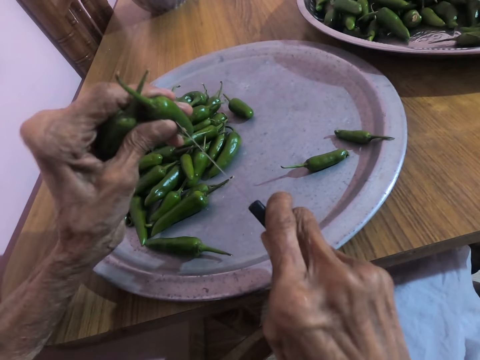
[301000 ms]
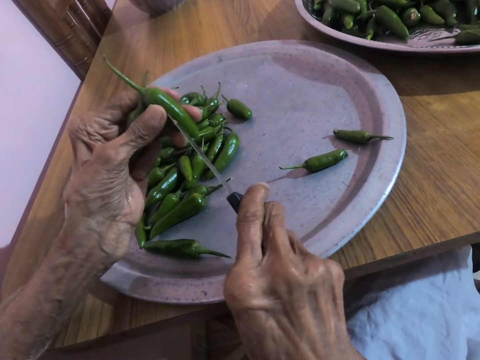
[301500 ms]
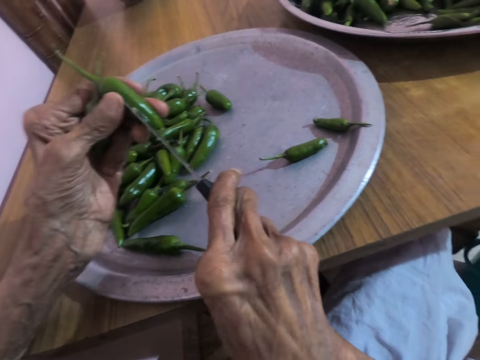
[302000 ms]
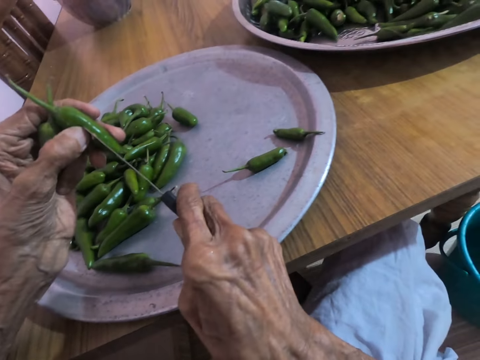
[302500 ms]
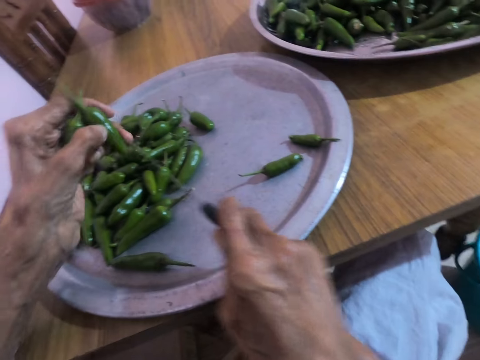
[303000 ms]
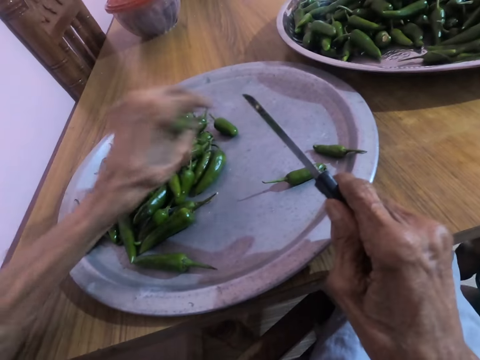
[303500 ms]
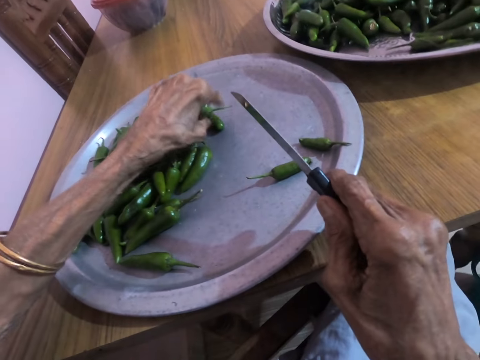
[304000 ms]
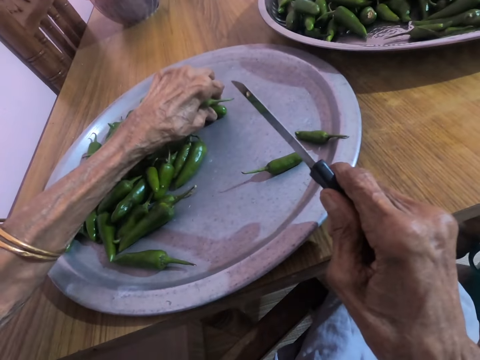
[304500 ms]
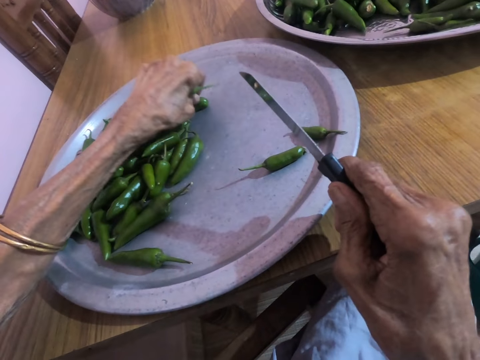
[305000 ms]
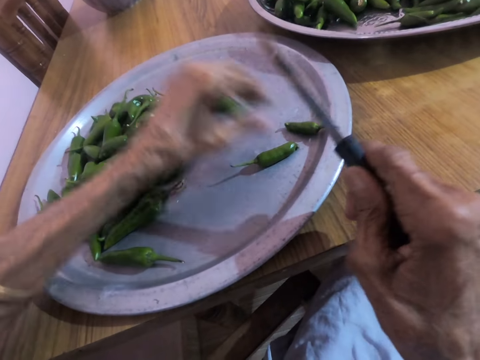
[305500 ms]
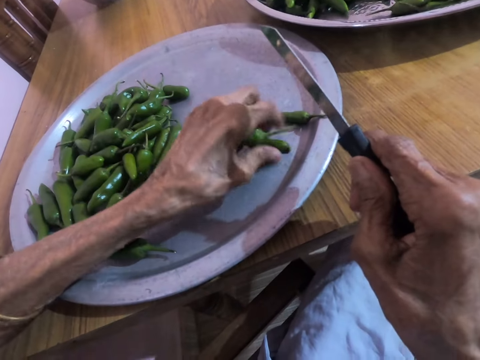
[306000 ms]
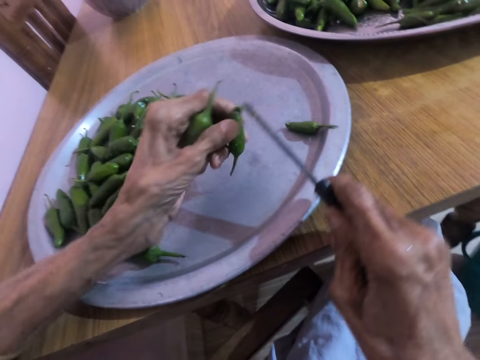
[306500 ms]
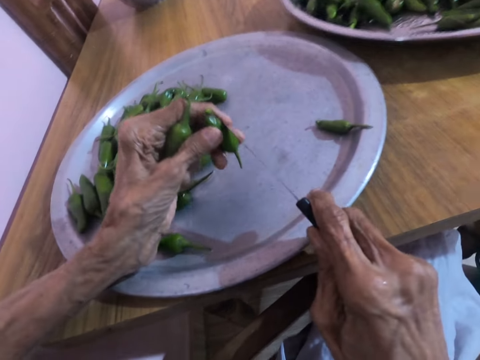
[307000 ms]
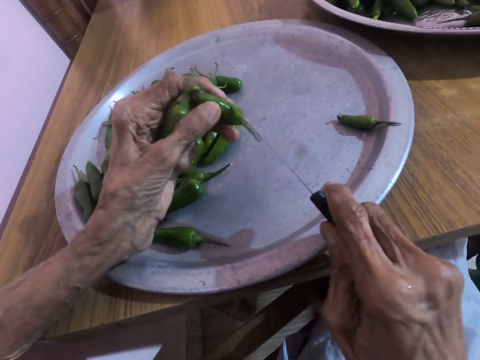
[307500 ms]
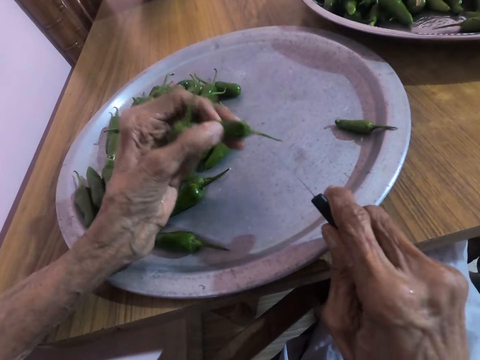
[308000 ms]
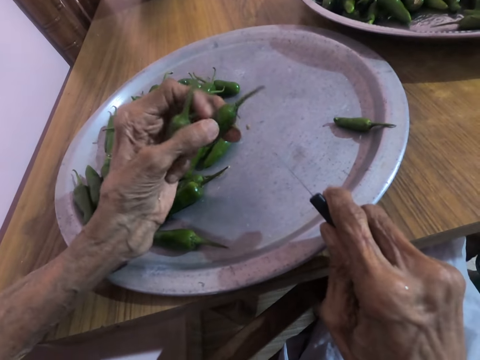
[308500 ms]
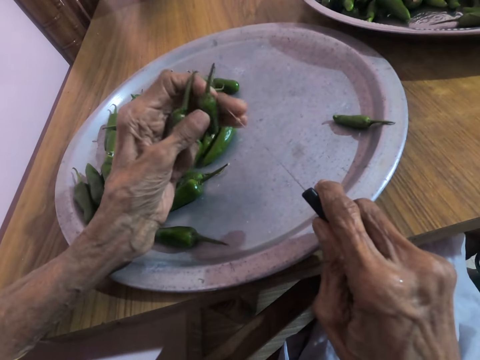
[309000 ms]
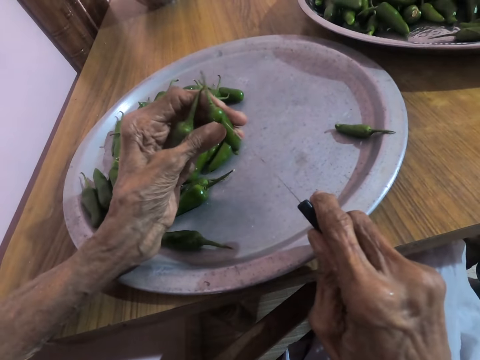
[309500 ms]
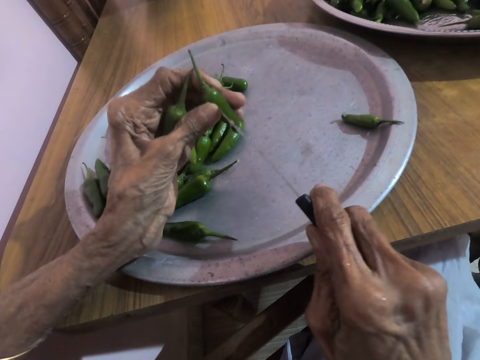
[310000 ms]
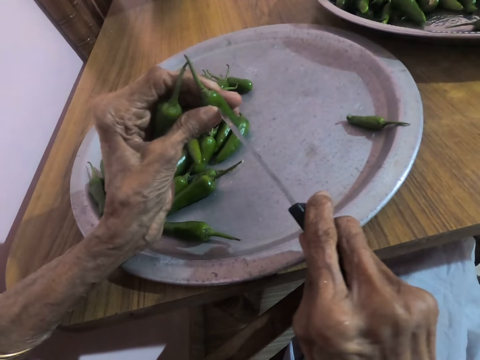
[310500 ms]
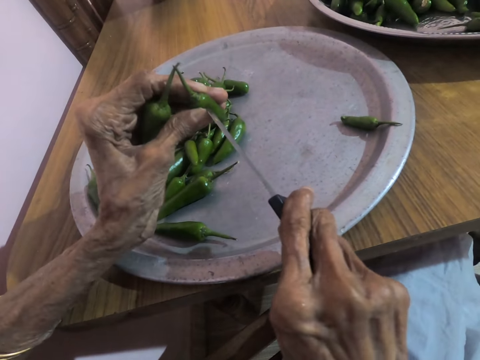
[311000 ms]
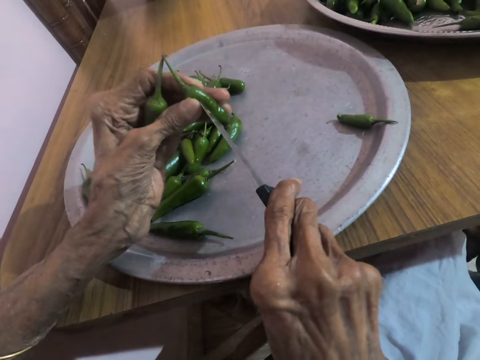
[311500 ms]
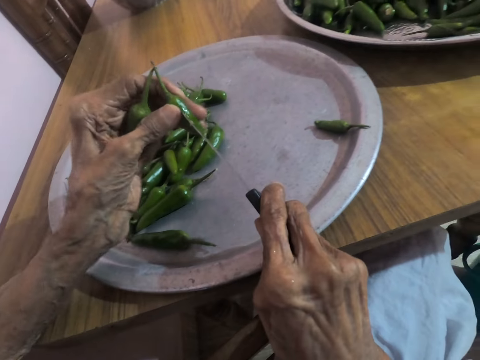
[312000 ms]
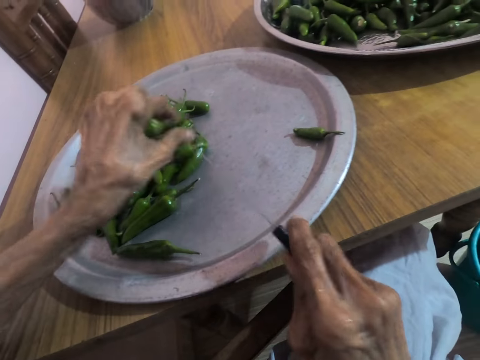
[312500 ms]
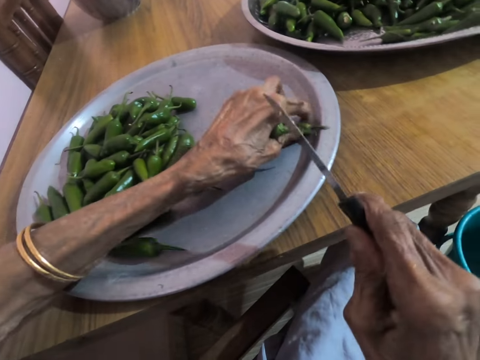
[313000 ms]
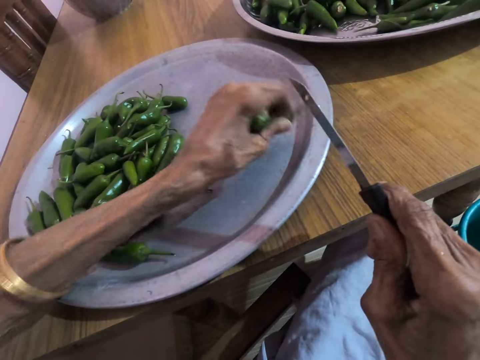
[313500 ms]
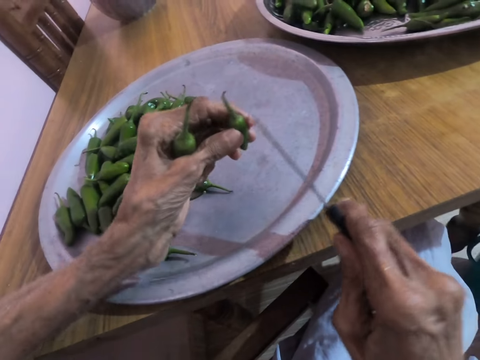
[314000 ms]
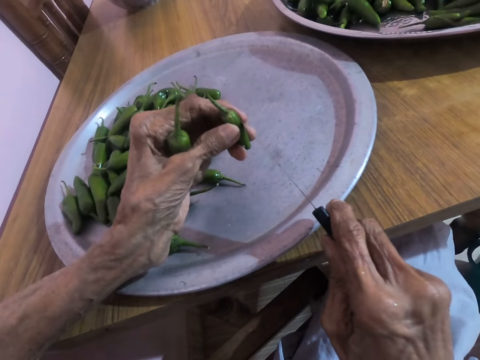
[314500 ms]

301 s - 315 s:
The camera wearer drops the green scotch bonnet in the tray on the table with his left hand. He moves the green scotch bonnet on the tray on the table with his left hand. He picks the green scotch bonnet from the tray on the table with his left hand. He cuts the side of the green scotch bonnet in his left hand with the knife in his right hand. He drops the green scotch bonnet in the tray on the table with his left hand. He picks the green scotch bonnet from the tray on the table with his left hand.

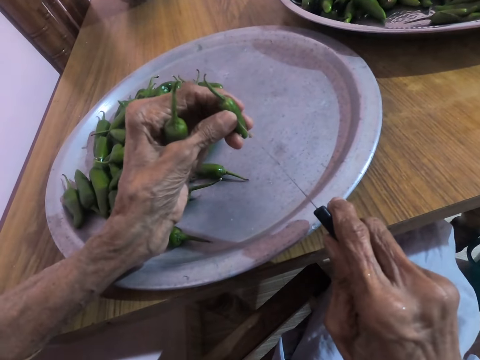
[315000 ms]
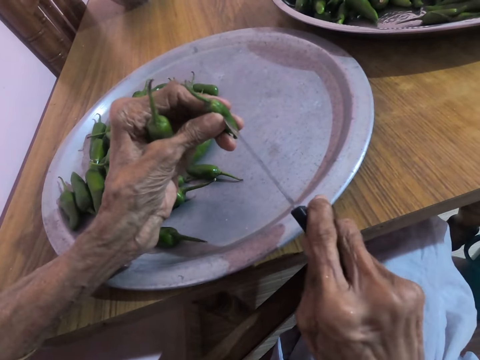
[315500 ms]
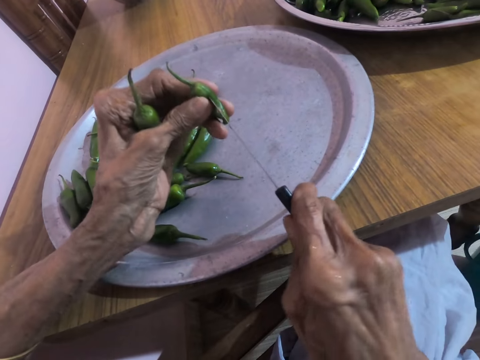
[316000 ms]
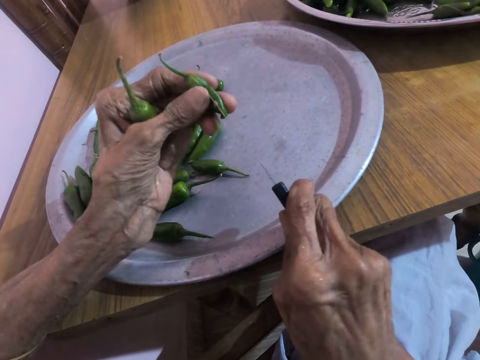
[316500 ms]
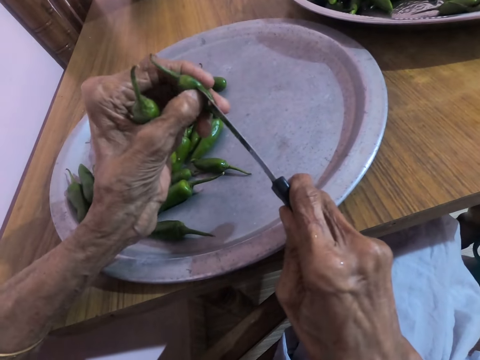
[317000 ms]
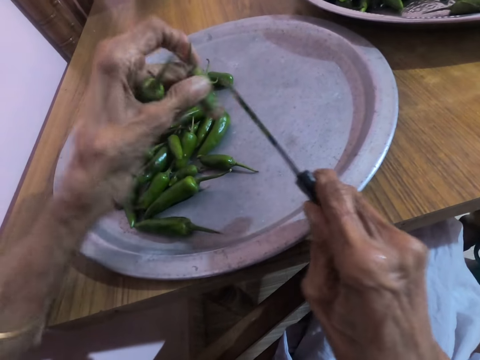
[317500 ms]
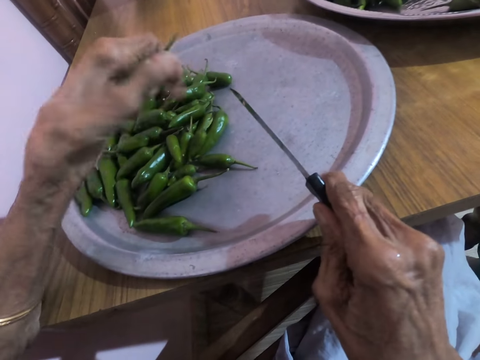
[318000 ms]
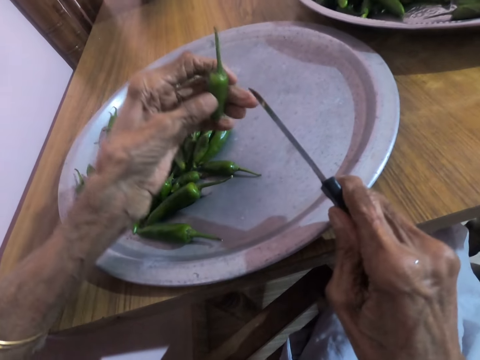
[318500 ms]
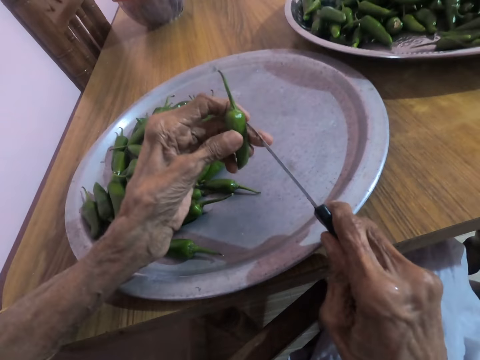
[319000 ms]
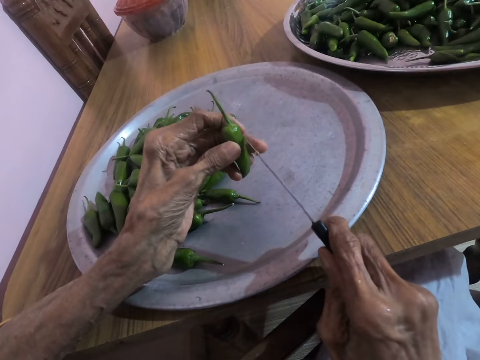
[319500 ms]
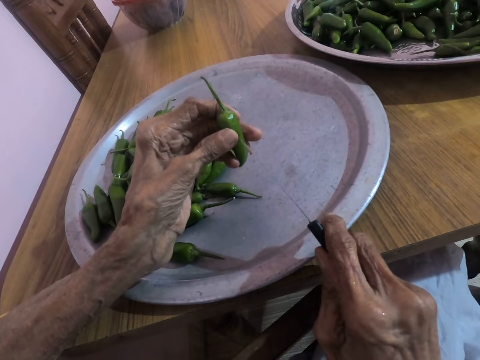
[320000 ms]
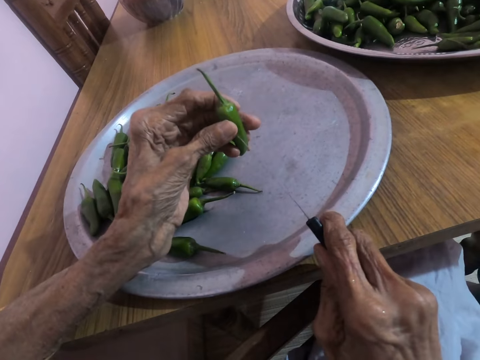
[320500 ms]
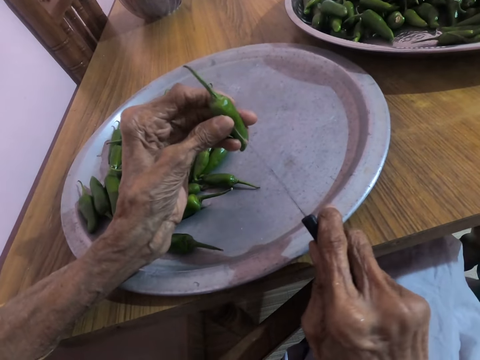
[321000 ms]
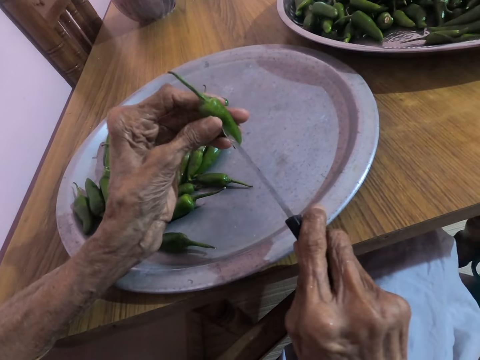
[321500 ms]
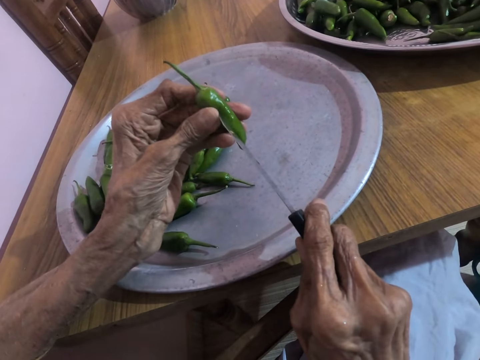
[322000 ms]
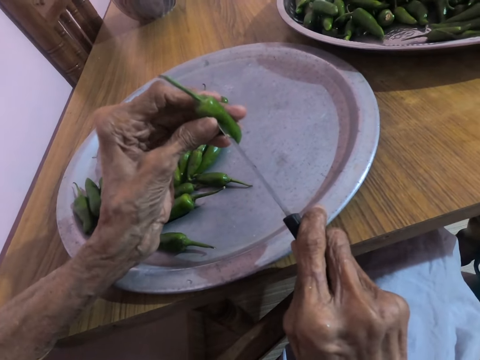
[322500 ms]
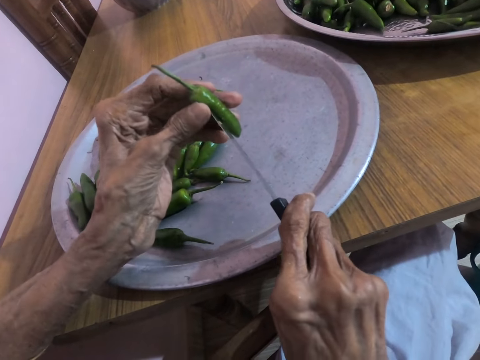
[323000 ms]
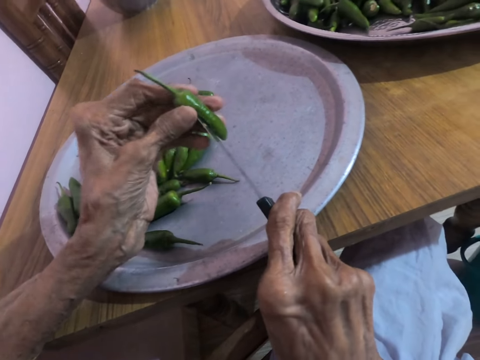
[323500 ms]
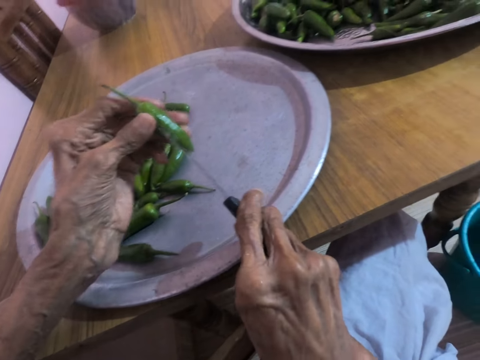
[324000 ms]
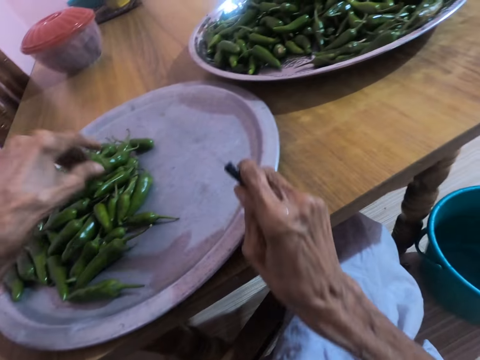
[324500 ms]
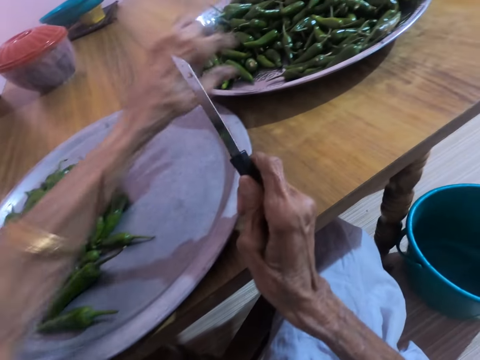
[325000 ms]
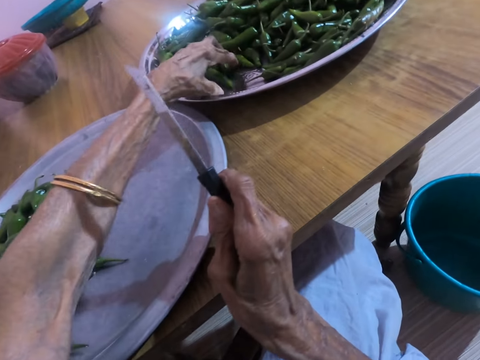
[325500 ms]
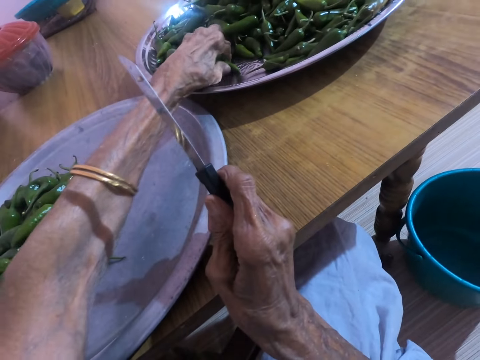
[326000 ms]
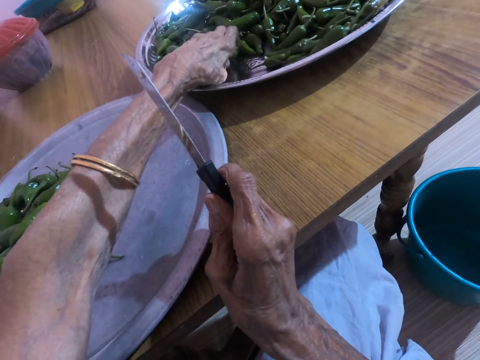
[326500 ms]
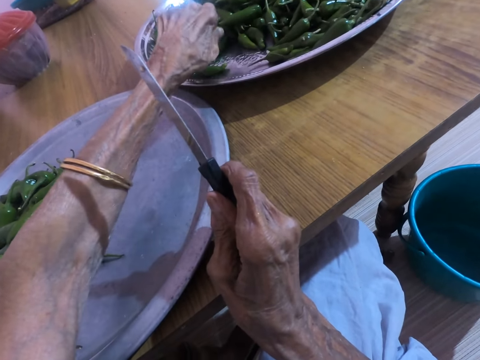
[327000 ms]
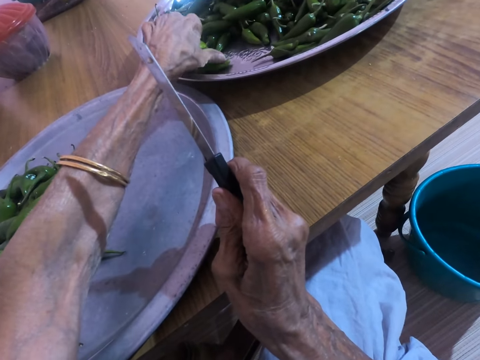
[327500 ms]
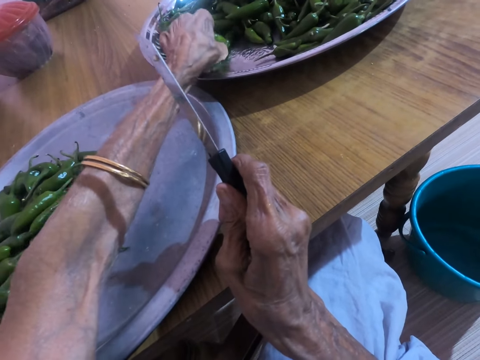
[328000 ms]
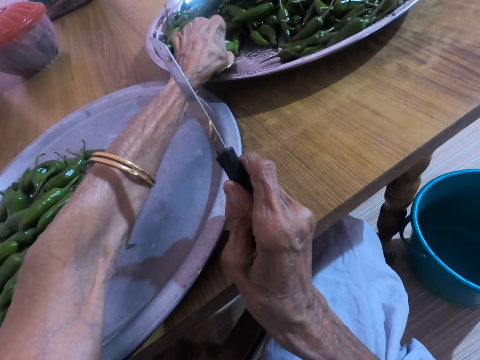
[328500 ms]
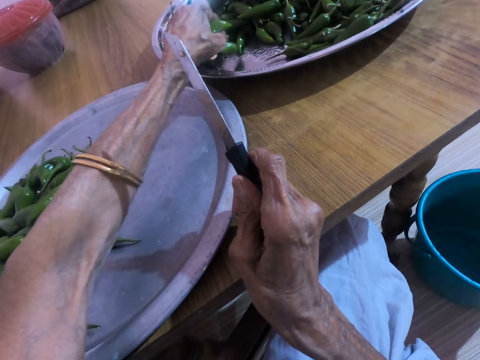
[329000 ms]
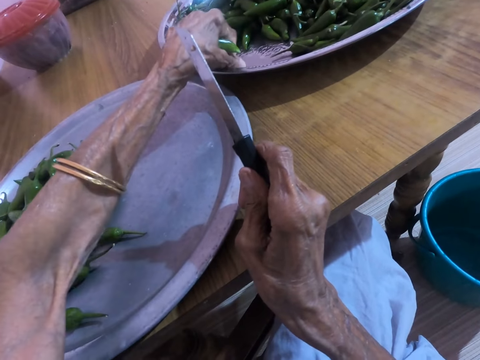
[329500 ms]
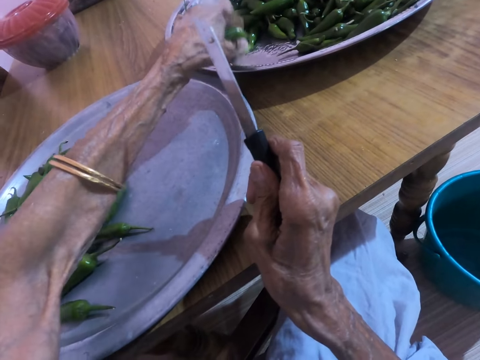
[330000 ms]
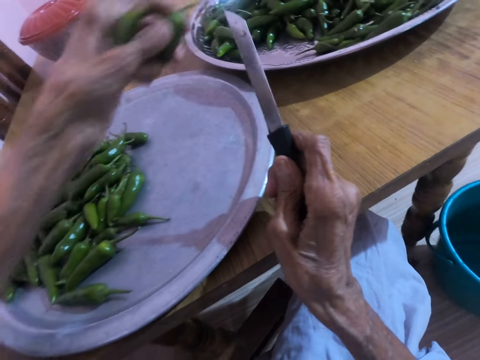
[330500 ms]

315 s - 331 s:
The camera wearer cuts the side of the green scotch bonnet in his left hand with the knife in his right hand. He drops the green scotch bonnet in the tray on the table with his left hand. He cuts the side of the green scotch bonnet in his left hand with the knife in his right hand. He drops the green scotch bonnet in the tray on the table with his left hand. He picks the green scotch bonnet from the tray on the table with his left hand.
